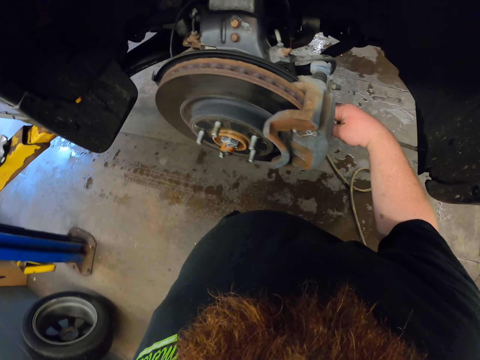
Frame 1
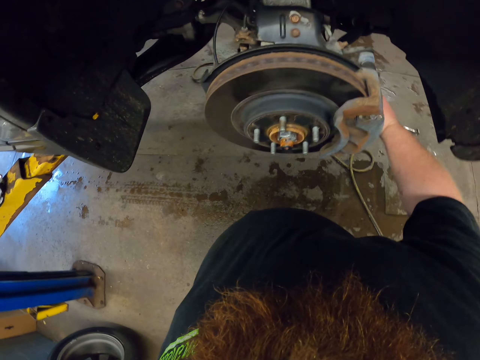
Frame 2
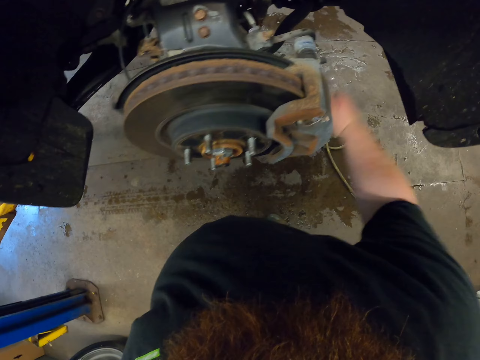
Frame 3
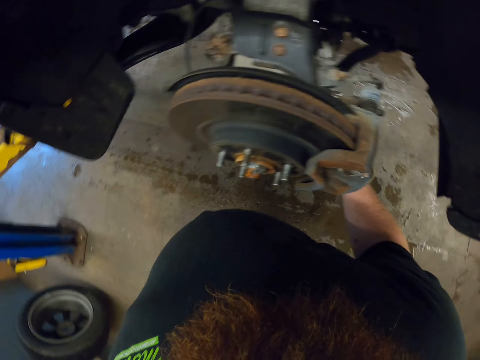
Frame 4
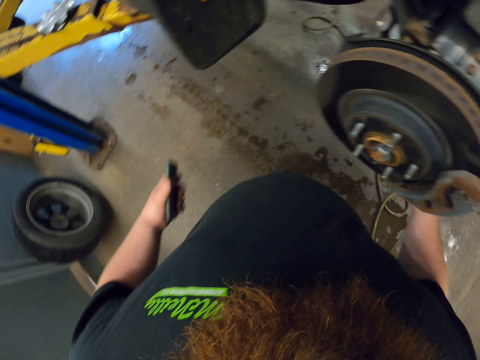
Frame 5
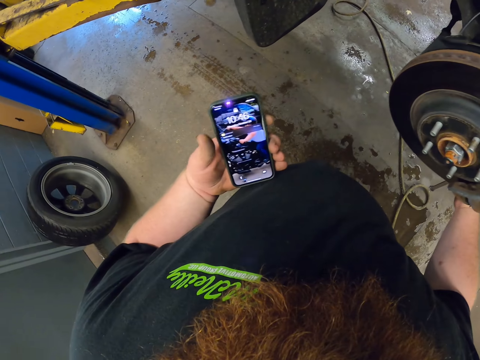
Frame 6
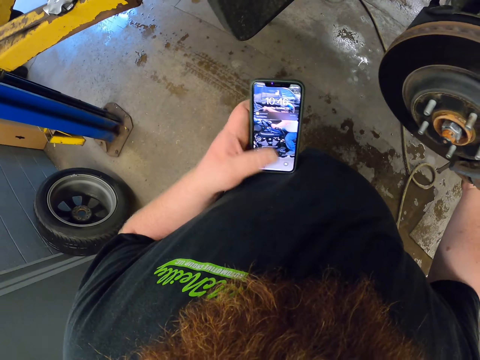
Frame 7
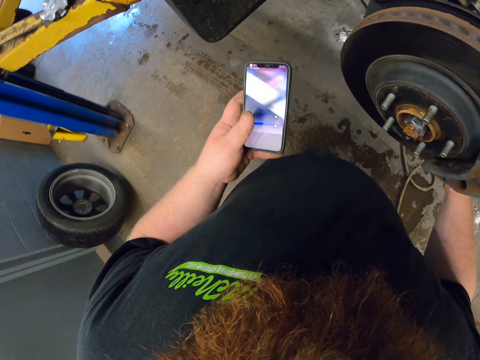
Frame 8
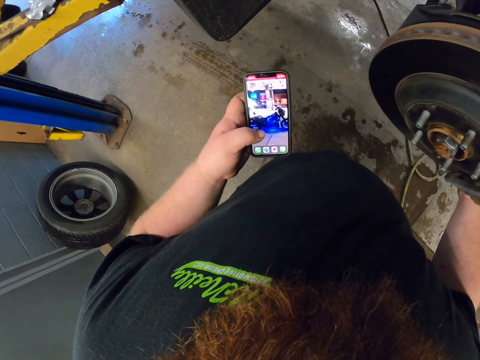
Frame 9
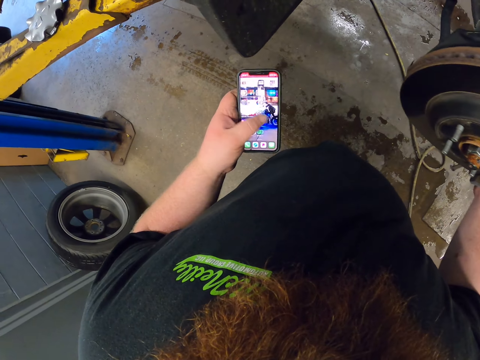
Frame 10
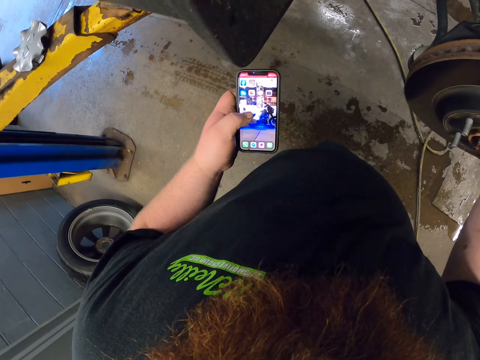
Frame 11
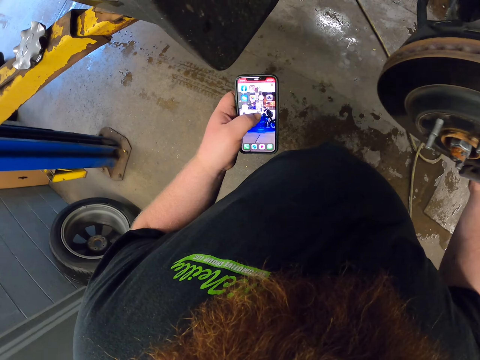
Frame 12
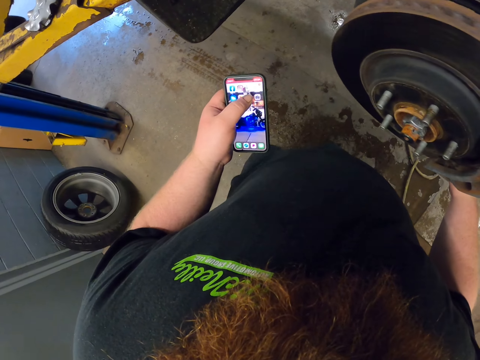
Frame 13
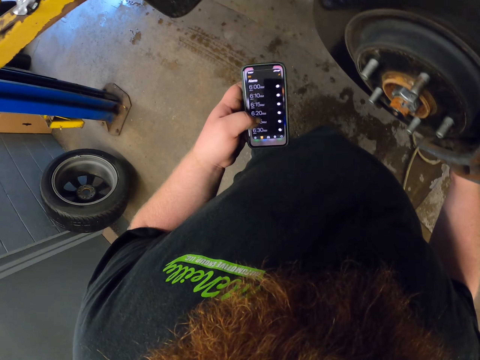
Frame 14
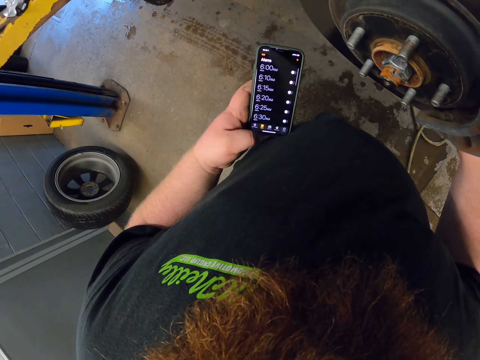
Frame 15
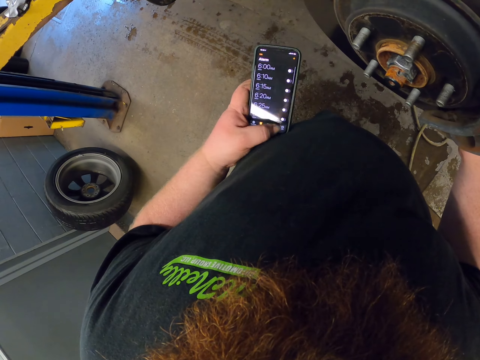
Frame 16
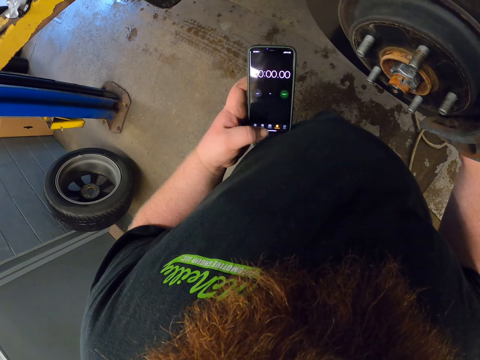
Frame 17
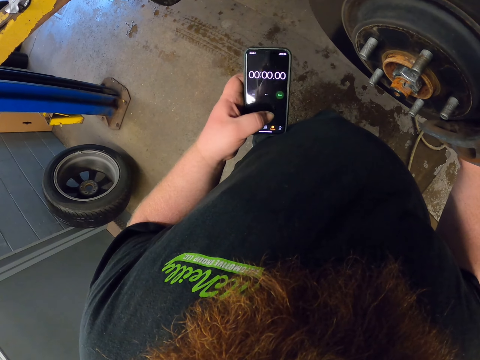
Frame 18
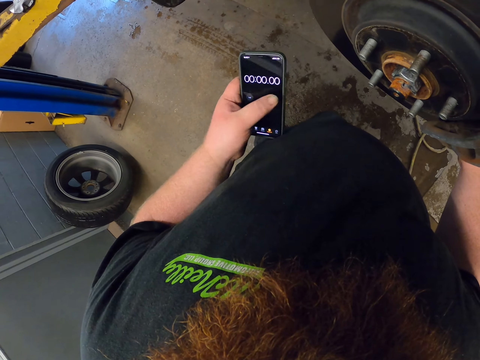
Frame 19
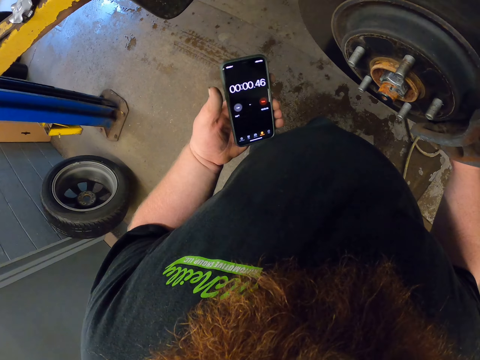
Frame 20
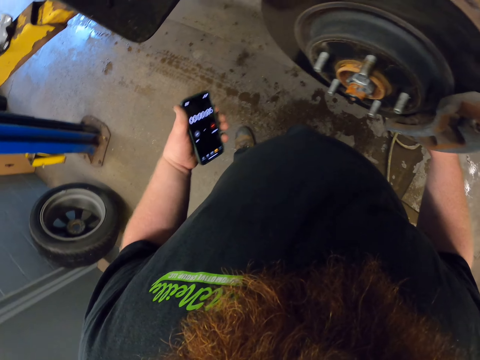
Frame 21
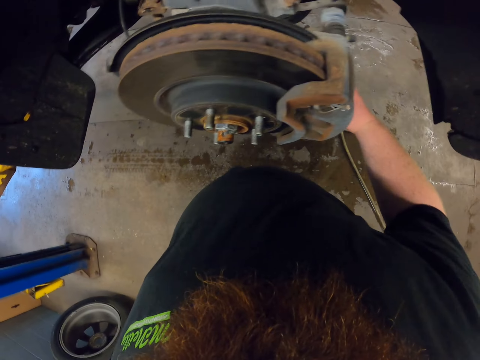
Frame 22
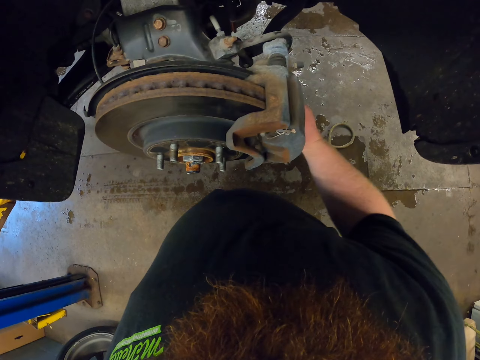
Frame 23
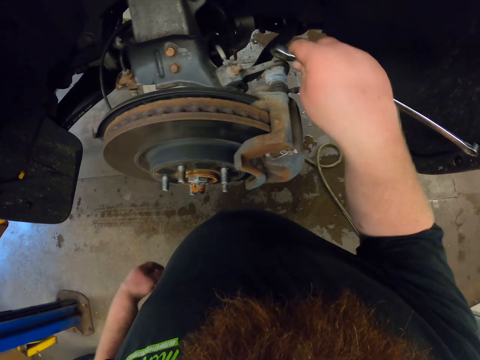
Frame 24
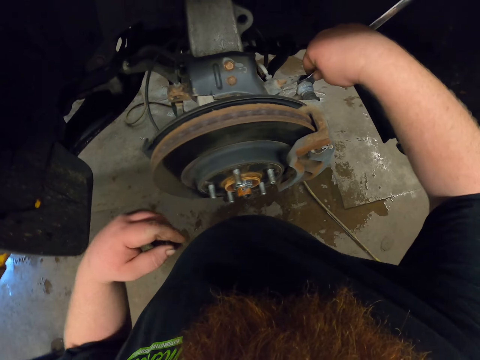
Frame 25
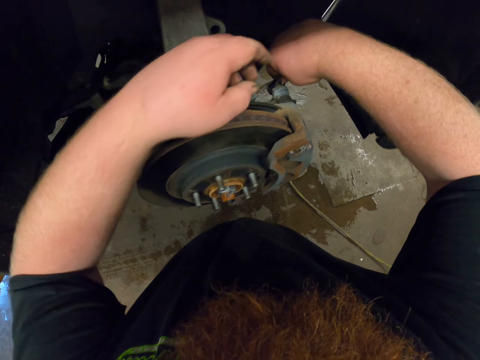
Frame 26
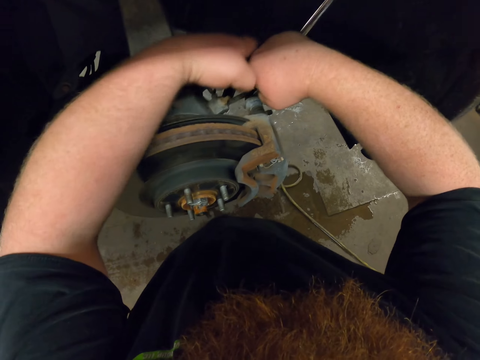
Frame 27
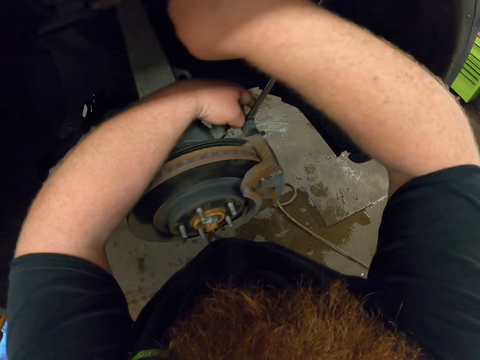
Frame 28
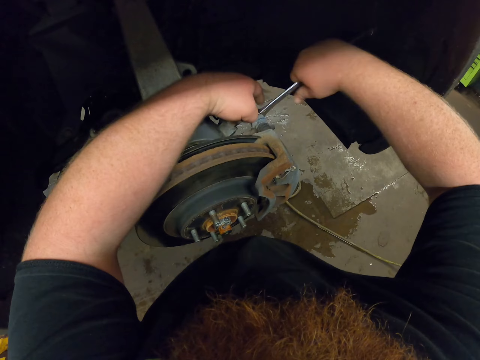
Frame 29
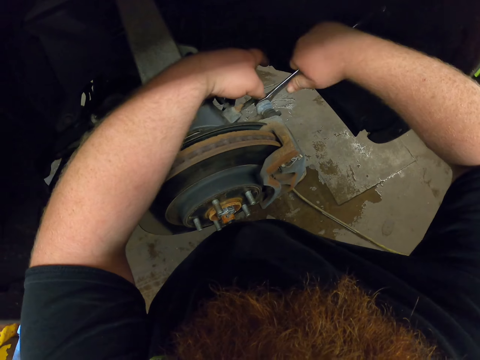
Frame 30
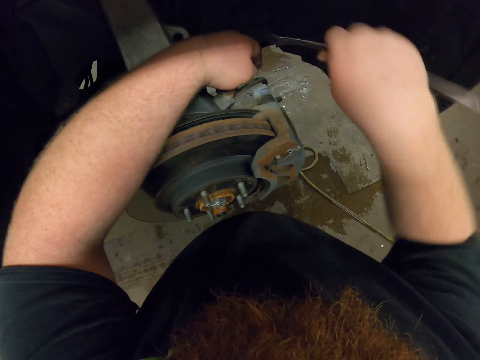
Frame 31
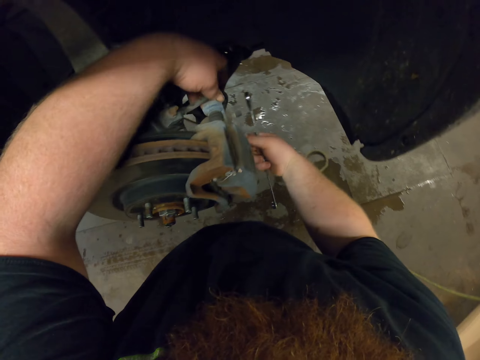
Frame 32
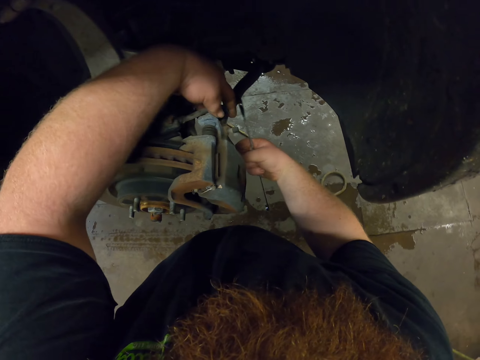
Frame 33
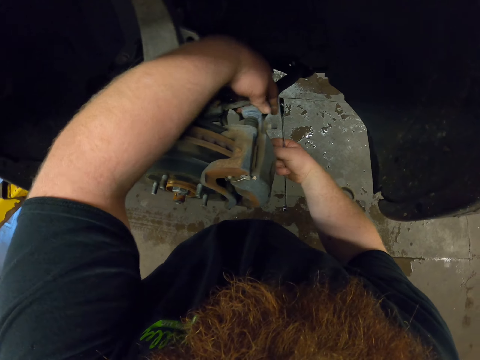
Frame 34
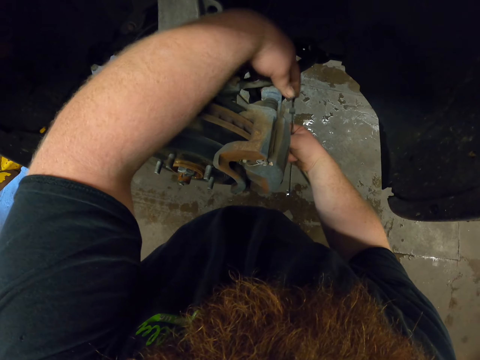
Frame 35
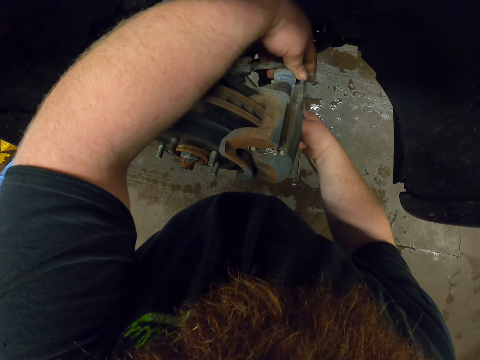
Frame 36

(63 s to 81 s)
The camera wearer opens the nut with the double ended ring spanner. He removes the phone from his pocket. He operates his phone. He scrolls the phone. He puts his phone in the pocket. He opens the nut with the double ended ring spanner. He holds the spanner with both hands. He loosens the nuts with both hands.

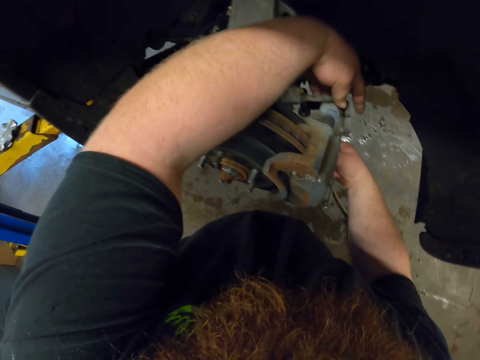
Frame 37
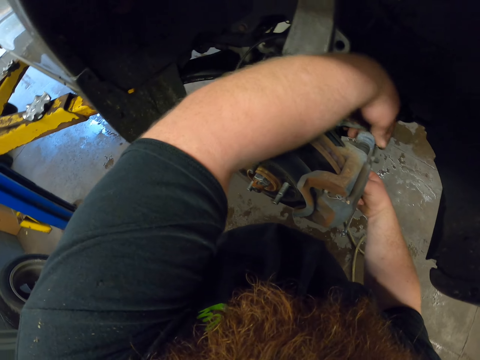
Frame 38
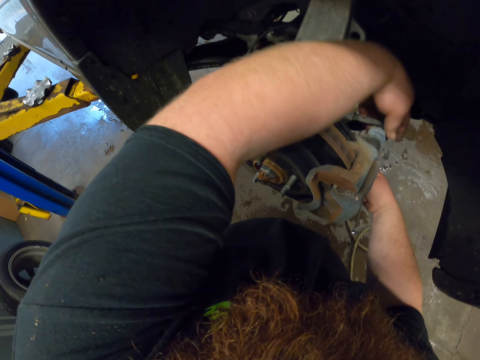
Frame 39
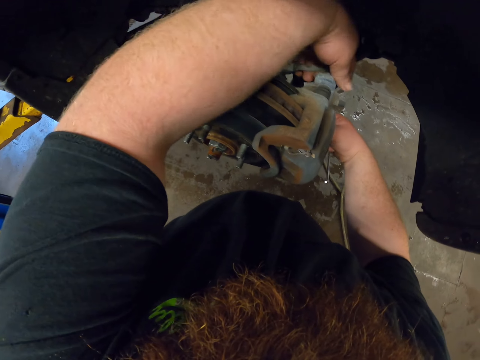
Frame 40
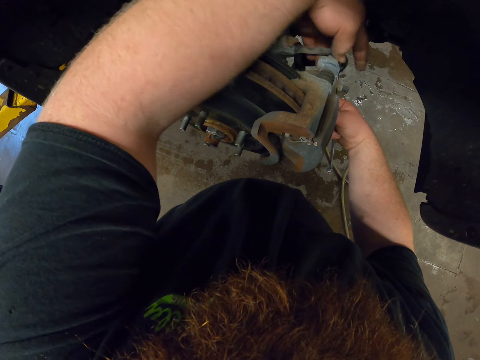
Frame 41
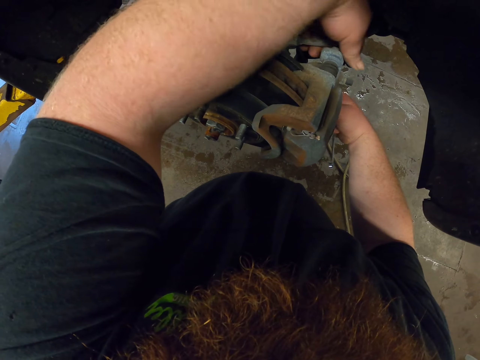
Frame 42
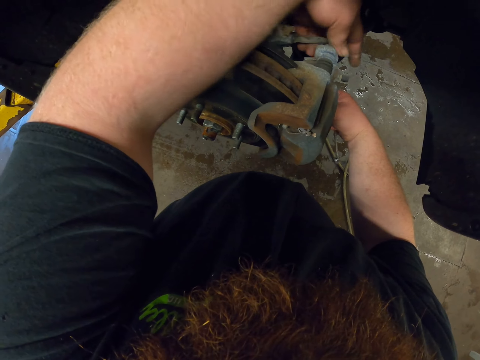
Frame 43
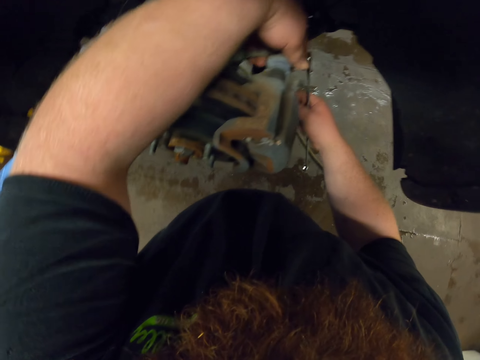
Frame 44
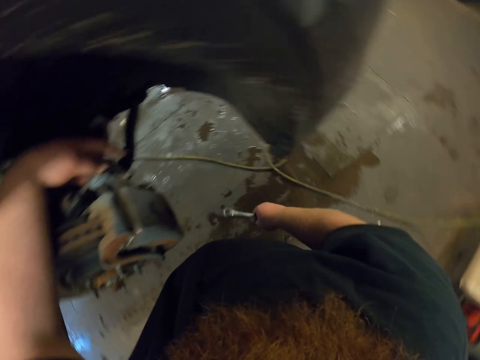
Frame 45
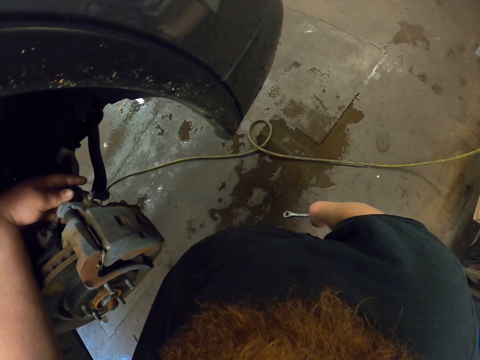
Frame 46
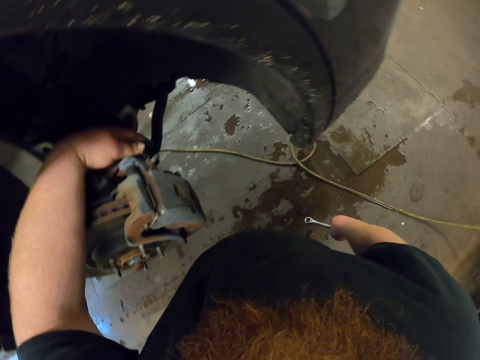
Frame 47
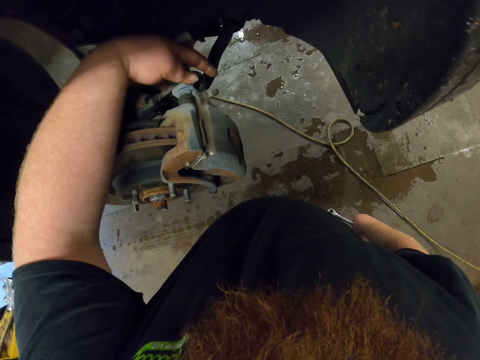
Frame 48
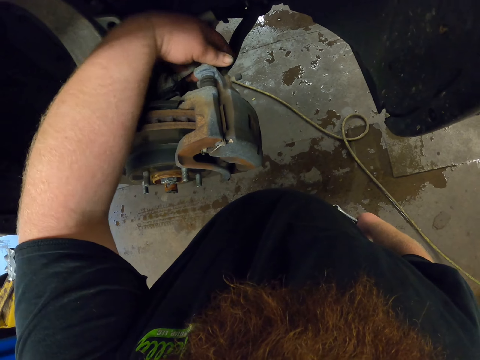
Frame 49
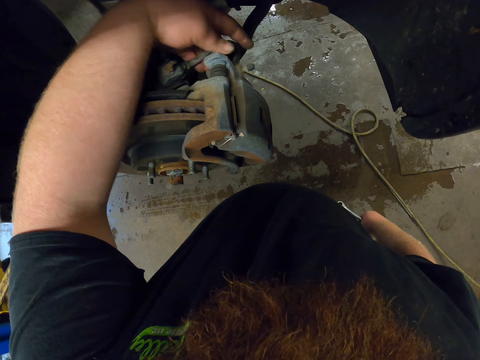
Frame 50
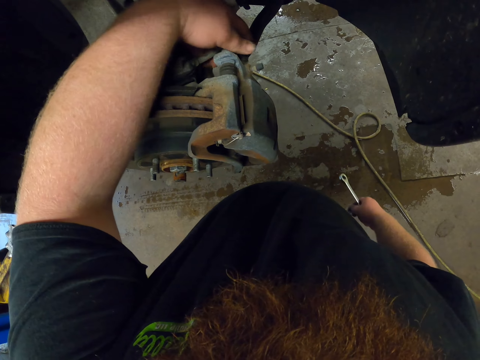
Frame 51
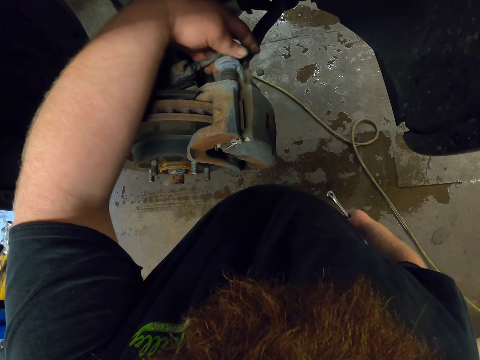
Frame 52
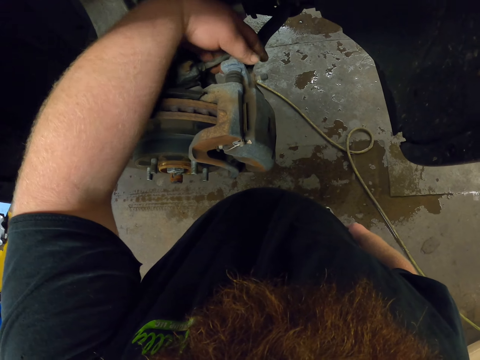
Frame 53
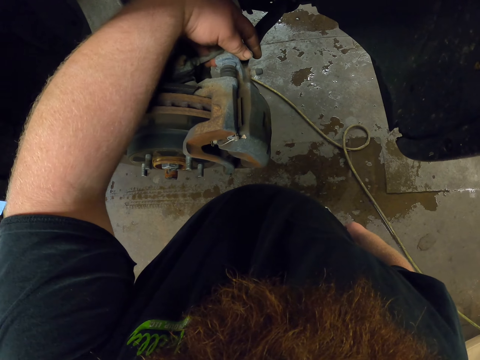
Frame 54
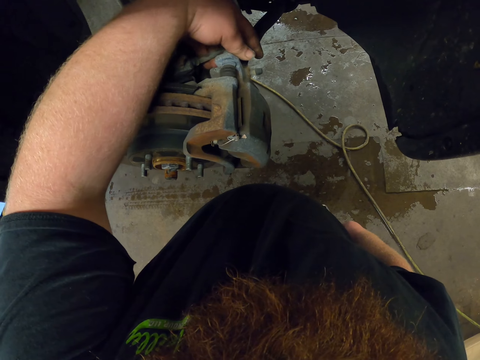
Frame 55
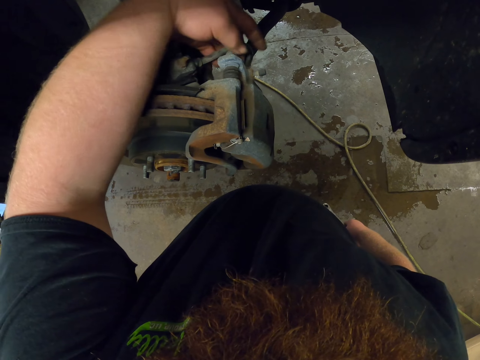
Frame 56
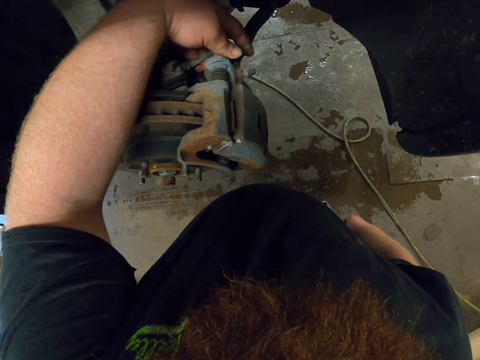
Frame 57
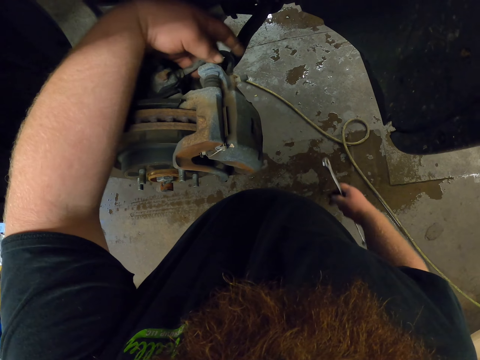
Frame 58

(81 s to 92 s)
The camera wearer loosens the nut with his hand.
